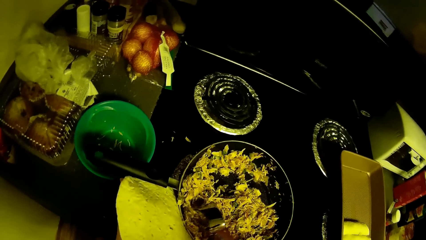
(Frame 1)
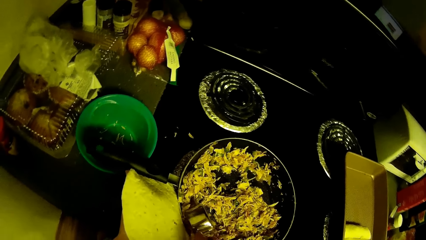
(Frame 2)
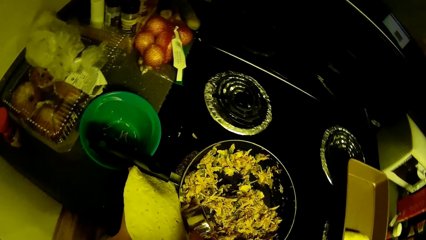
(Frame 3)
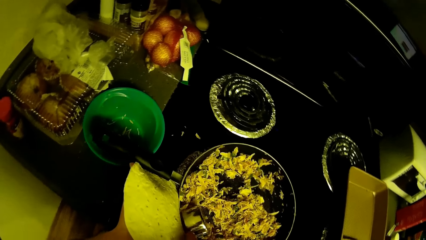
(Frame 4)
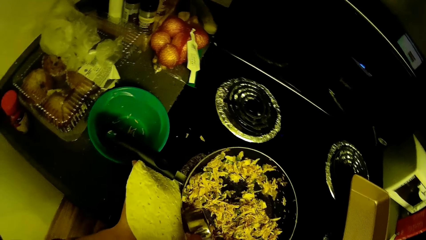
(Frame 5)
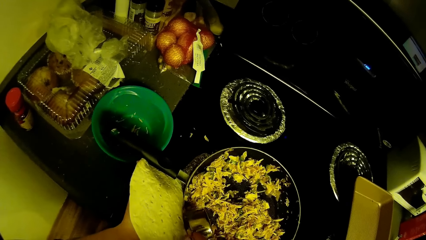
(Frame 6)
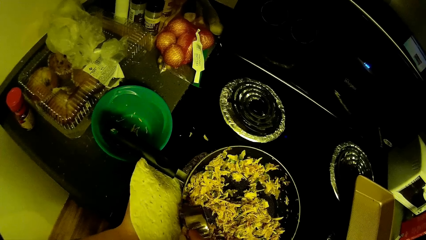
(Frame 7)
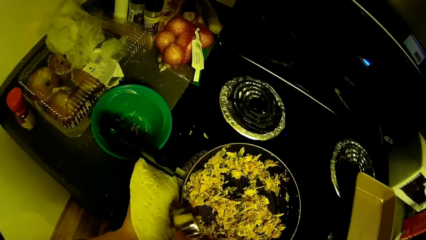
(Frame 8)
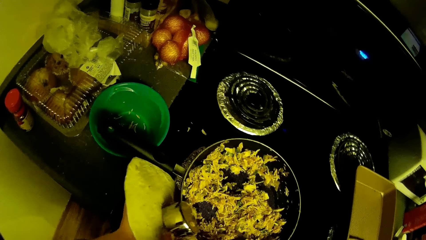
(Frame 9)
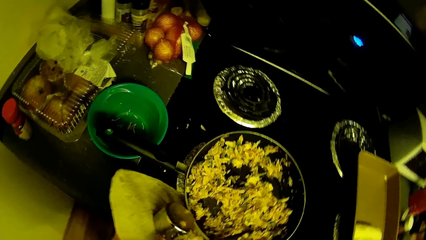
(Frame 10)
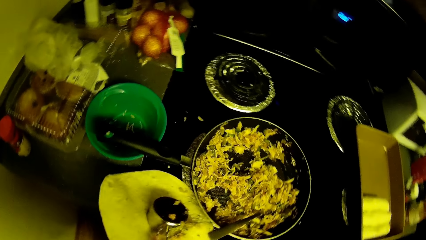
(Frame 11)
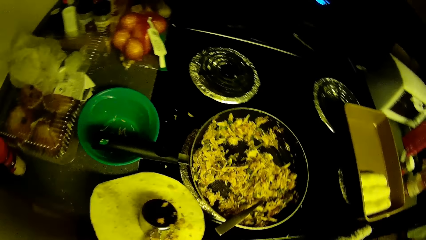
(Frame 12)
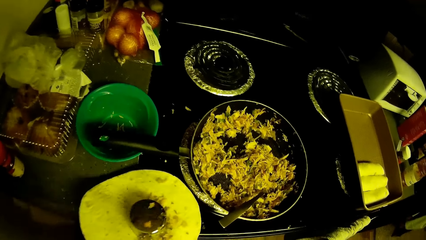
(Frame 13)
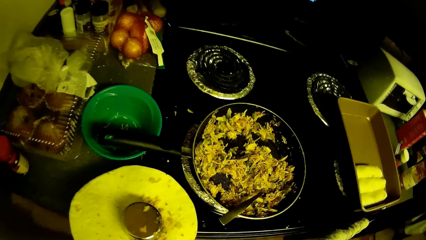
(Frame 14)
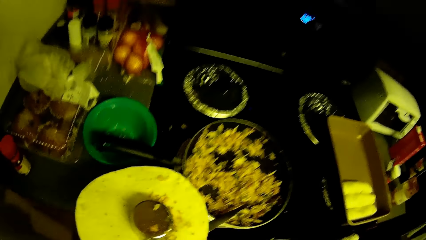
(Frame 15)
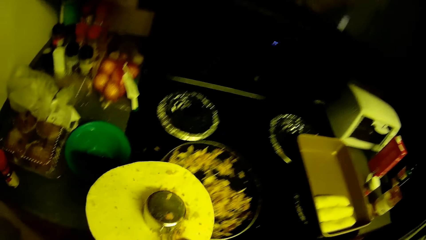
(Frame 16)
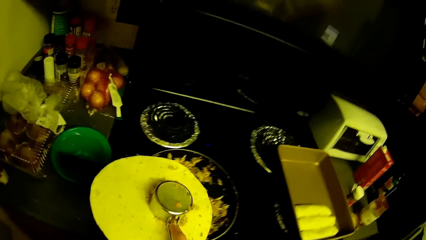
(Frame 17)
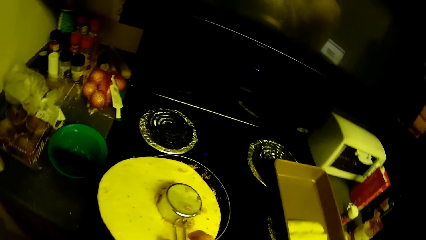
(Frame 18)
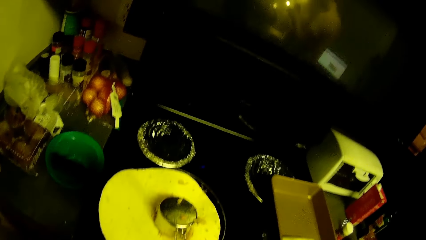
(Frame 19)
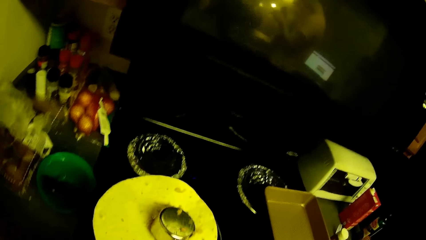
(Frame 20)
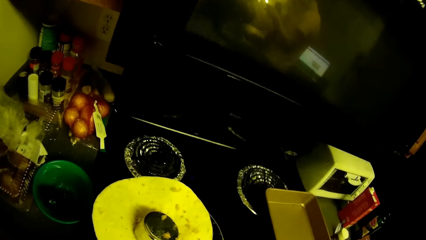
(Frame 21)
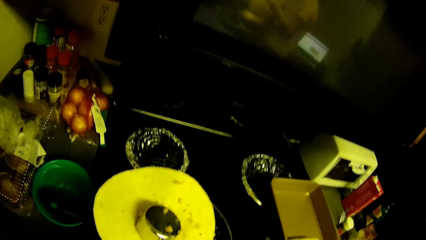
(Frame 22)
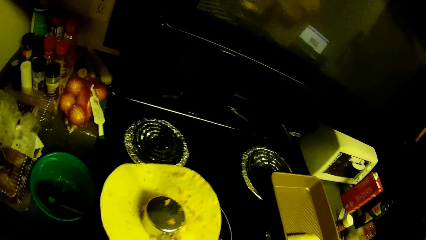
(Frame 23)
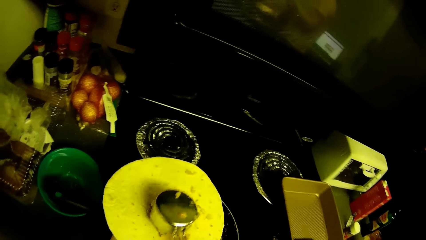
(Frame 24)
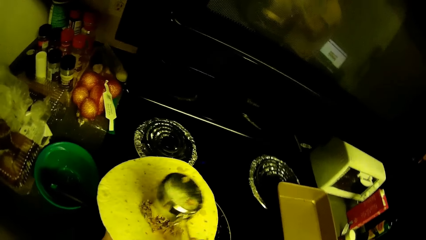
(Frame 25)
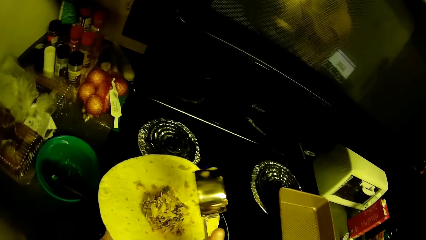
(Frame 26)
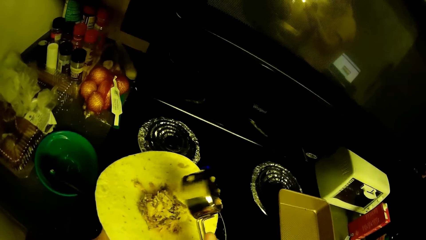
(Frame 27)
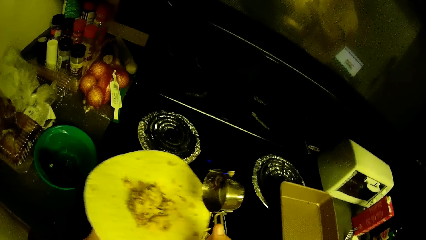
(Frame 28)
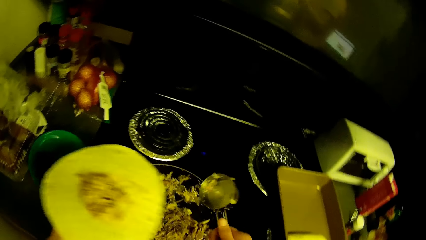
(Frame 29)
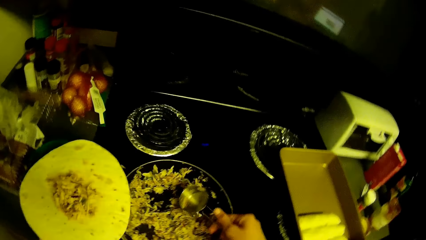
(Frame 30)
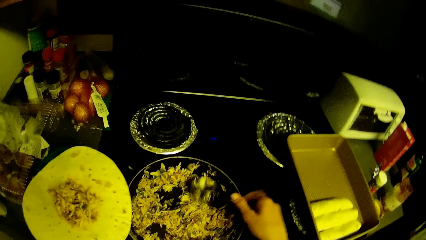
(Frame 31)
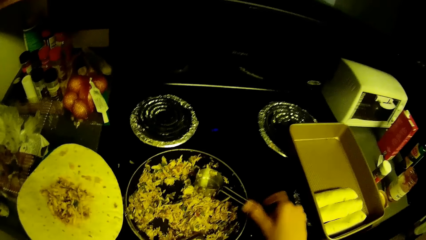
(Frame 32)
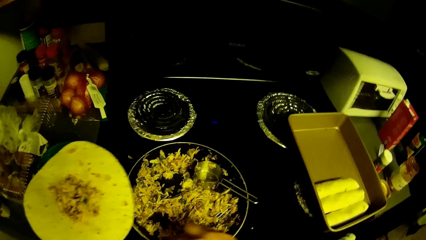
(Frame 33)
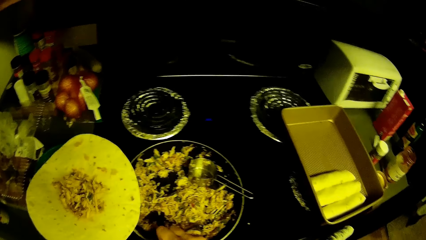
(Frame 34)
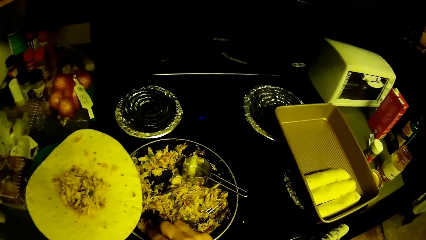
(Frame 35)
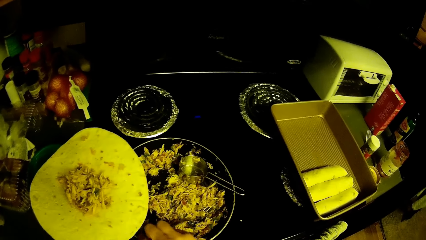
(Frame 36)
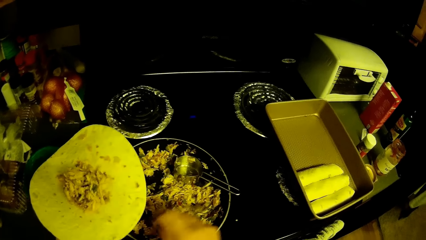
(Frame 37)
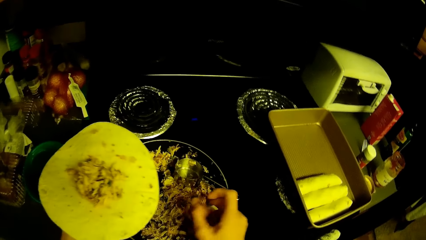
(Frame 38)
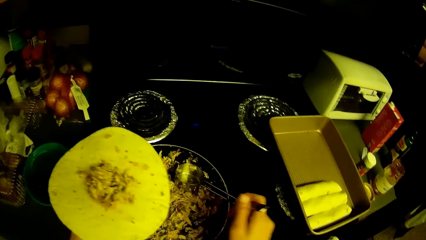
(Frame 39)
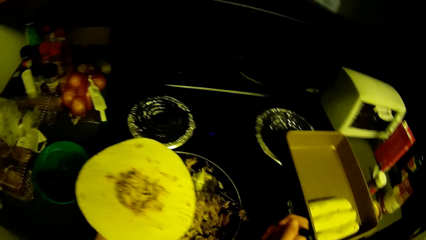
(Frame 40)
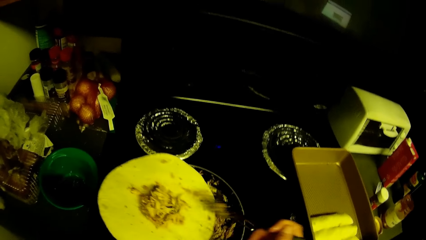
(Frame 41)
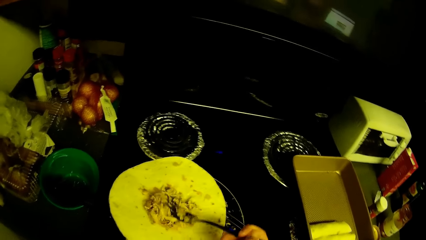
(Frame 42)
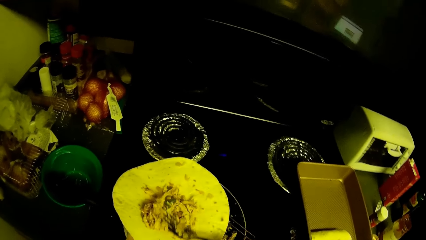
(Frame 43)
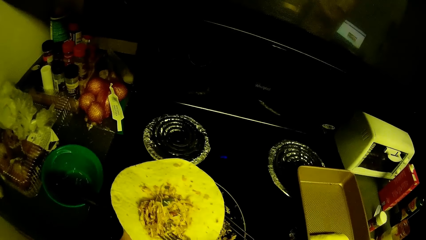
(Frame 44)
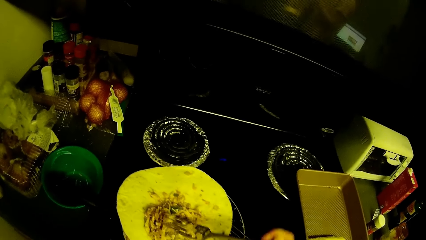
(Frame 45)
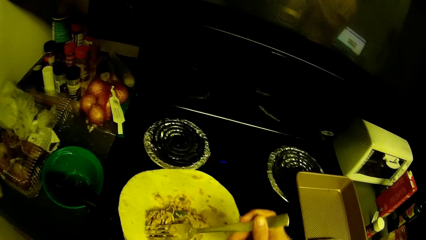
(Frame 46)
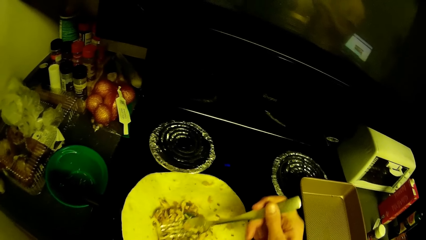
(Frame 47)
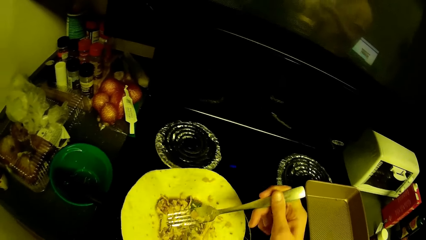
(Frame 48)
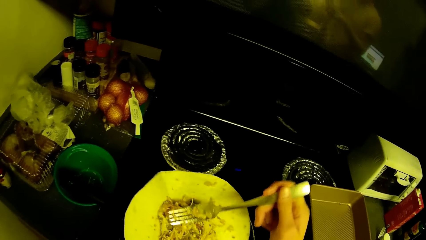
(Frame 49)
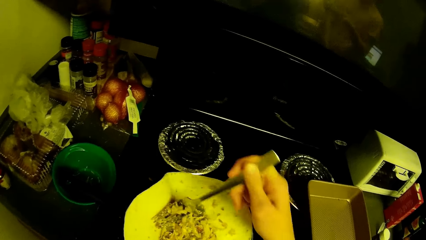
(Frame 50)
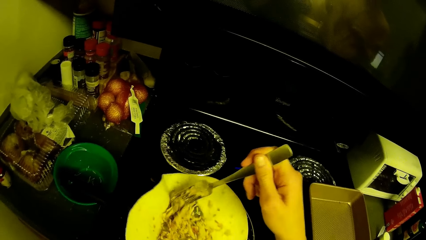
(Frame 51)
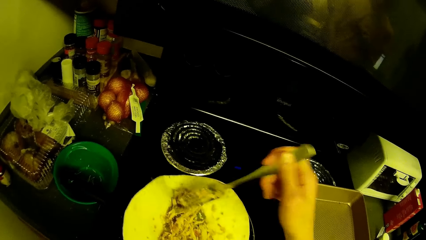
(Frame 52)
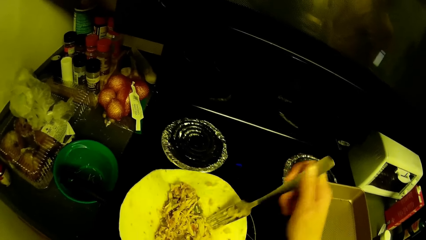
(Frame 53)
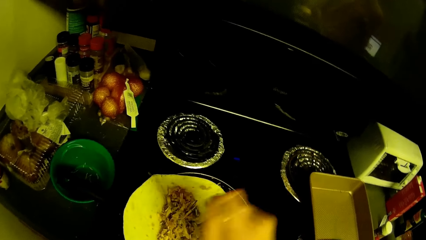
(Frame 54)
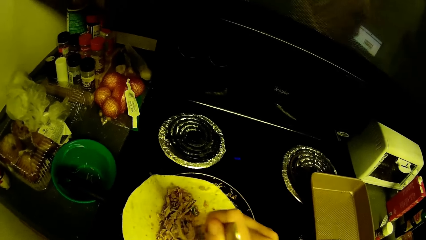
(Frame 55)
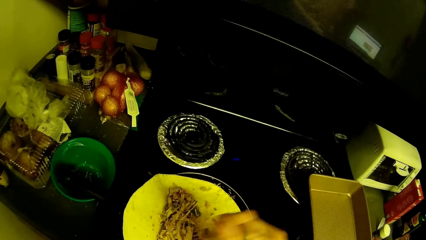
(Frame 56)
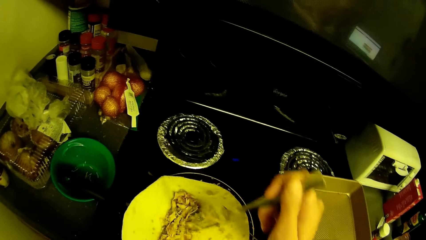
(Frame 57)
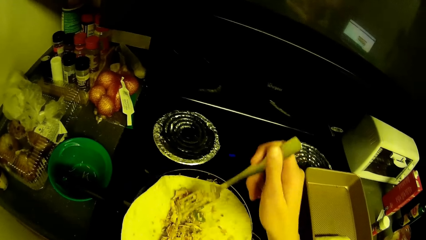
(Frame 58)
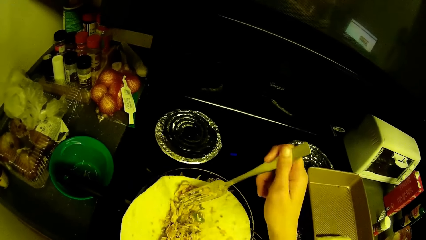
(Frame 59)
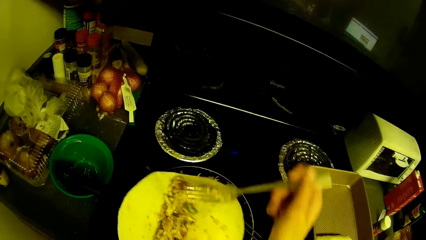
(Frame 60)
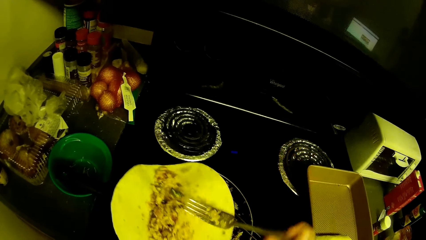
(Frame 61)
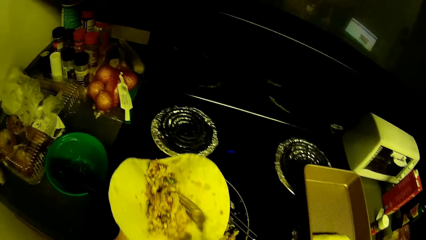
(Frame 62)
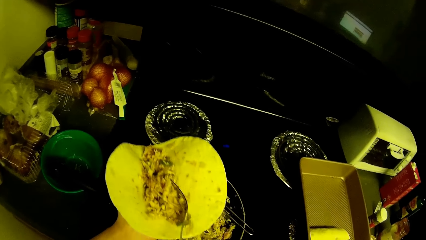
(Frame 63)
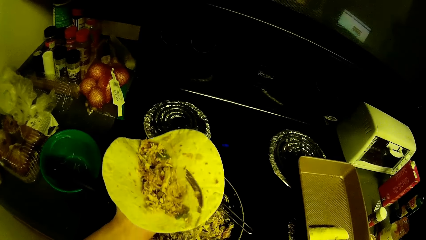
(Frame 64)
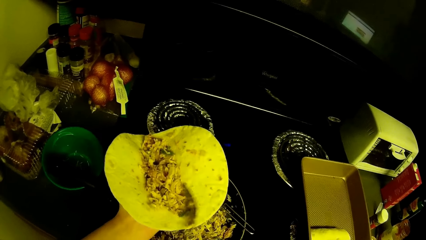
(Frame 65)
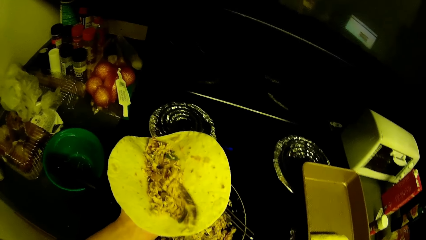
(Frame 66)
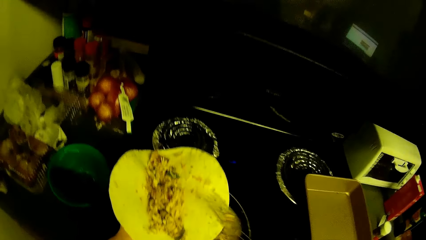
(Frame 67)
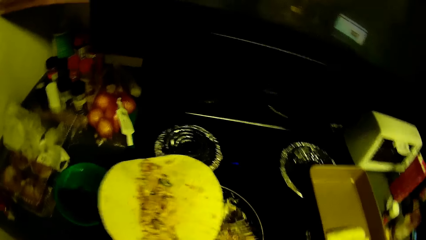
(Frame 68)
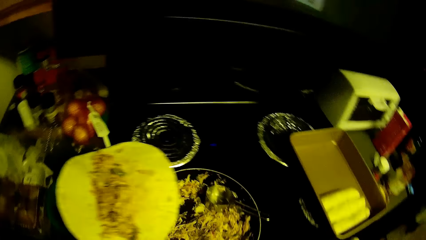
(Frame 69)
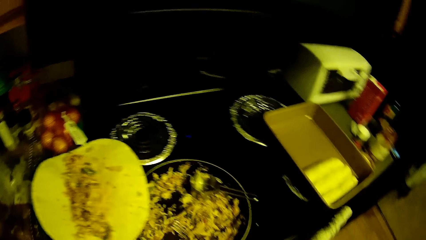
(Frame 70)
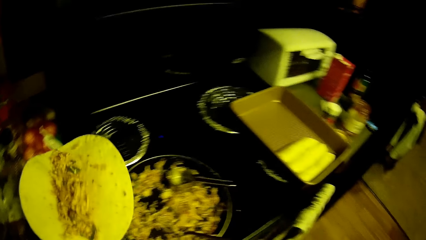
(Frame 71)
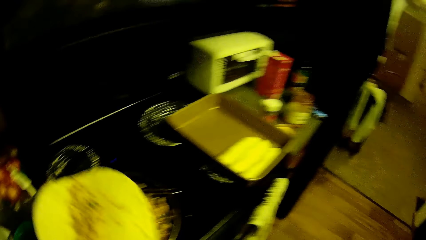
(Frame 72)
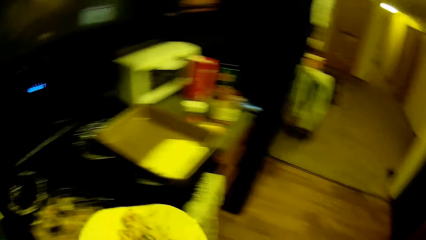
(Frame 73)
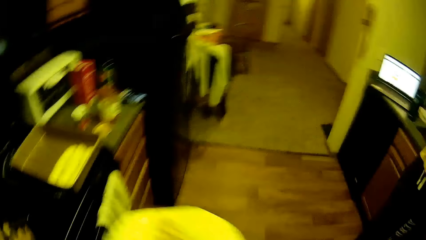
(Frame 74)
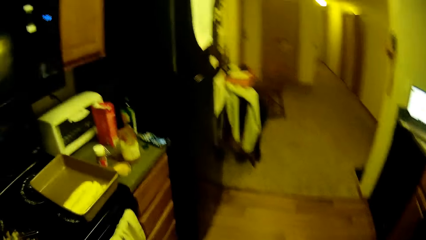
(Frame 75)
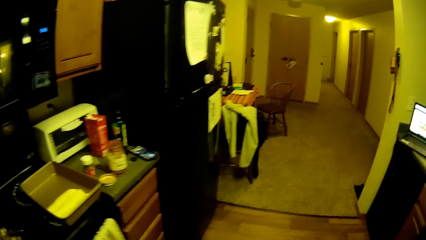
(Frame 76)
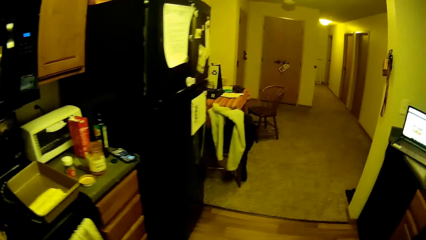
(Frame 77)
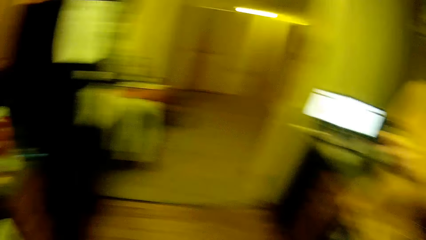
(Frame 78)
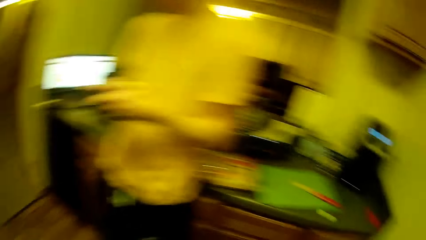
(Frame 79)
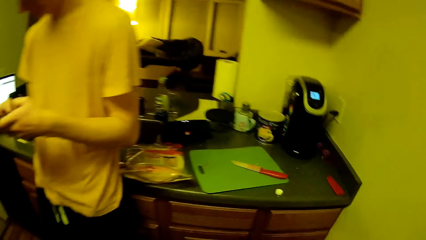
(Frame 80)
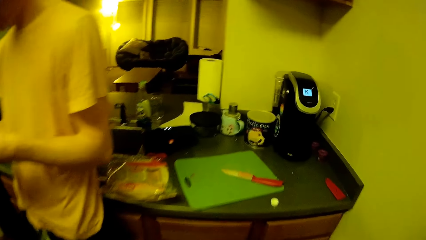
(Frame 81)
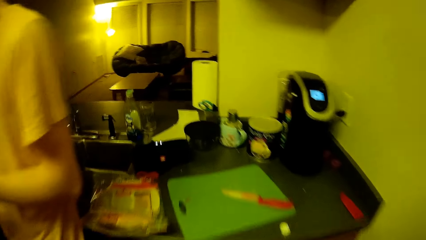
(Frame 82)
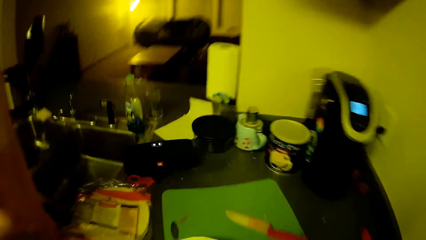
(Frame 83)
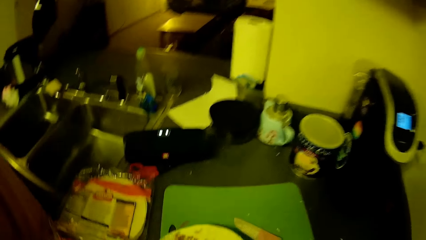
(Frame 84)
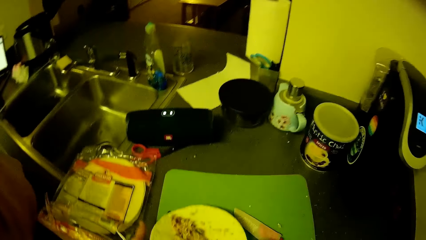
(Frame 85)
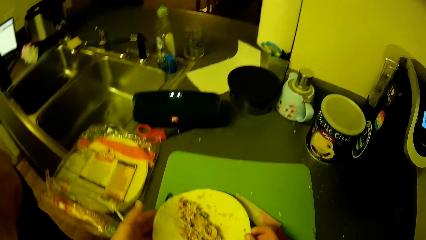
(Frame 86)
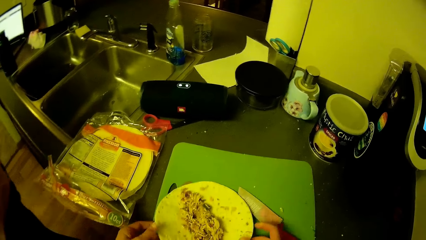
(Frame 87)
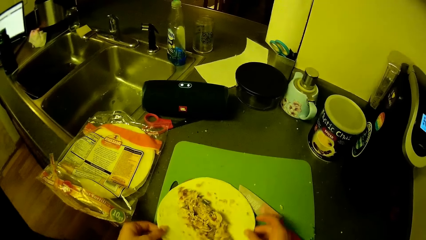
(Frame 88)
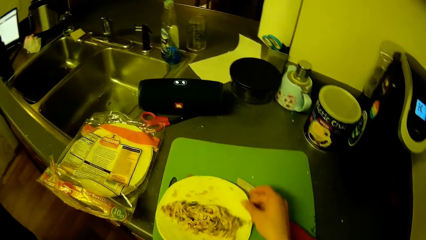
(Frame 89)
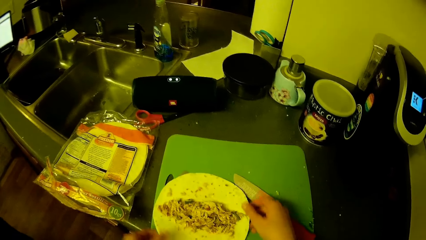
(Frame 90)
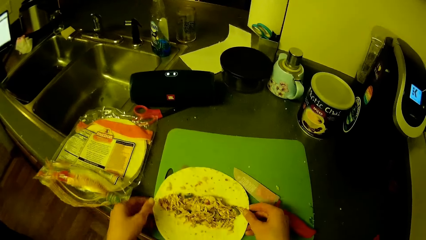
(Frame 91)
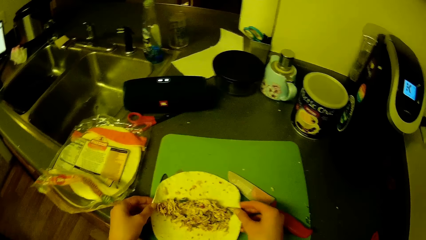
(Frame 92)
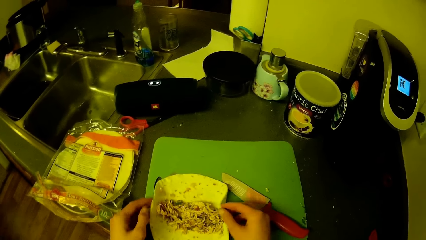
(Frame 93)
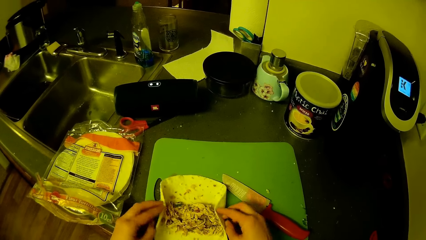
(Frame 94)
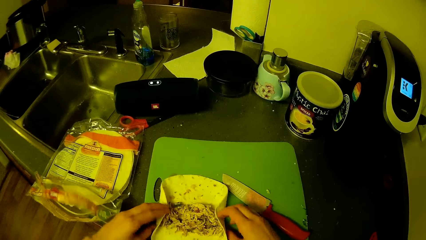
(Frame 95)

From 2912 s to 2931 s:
The camera wearer puts the shredded chicken with green peas on the flatbread. They put down the spoon and pick the fork from the pan. They spread the shredded chicken with green peas on the flatbread with the fork. They drop the fork in the pan. They walk around the kitchen. A man stands in the kitchen. The camera wearer places the flatbread with the shredded chicken with green peas on the chopping board. They fold the roti.
